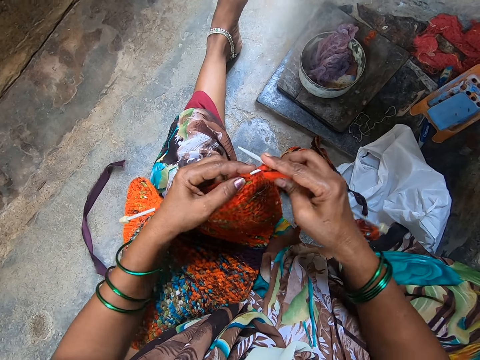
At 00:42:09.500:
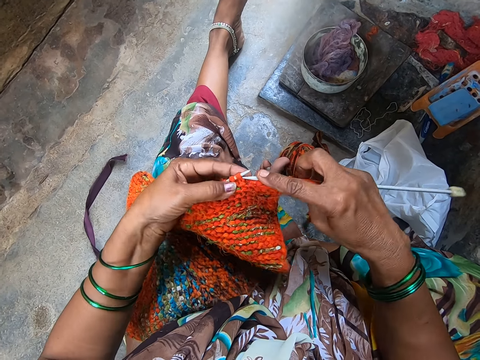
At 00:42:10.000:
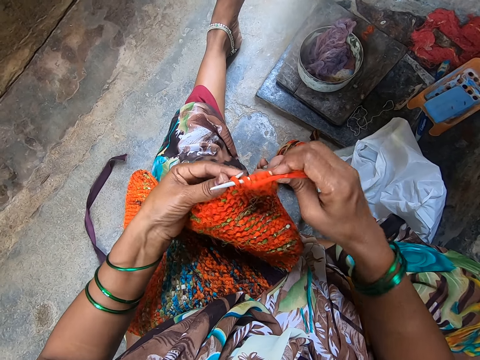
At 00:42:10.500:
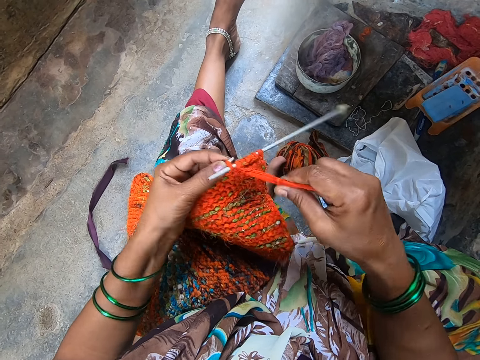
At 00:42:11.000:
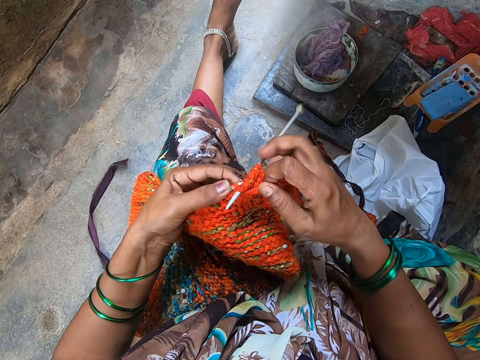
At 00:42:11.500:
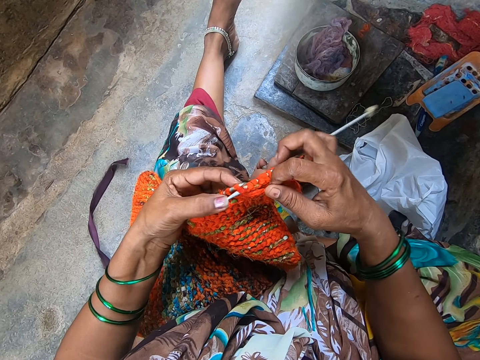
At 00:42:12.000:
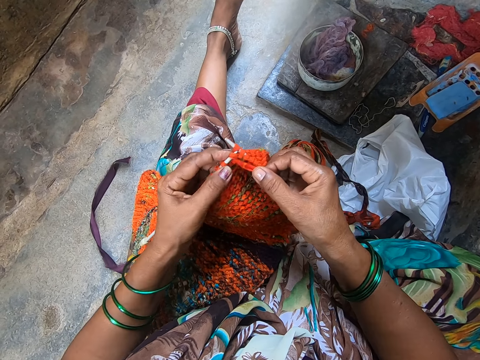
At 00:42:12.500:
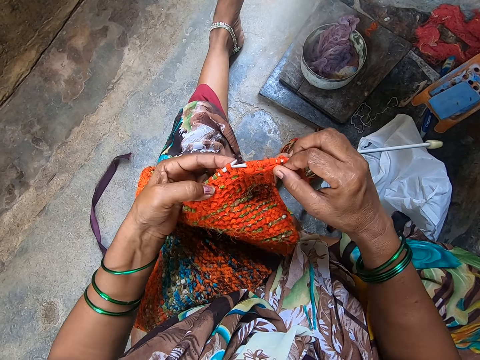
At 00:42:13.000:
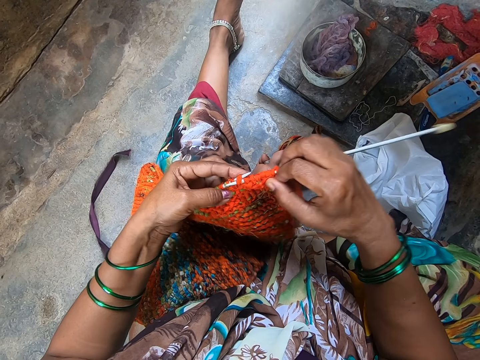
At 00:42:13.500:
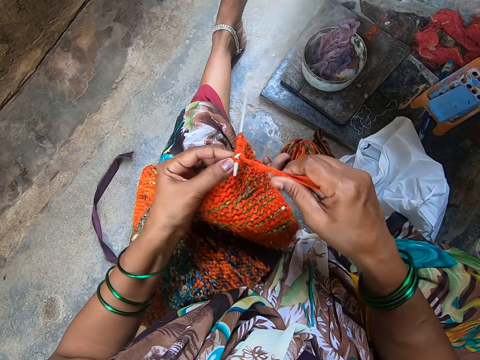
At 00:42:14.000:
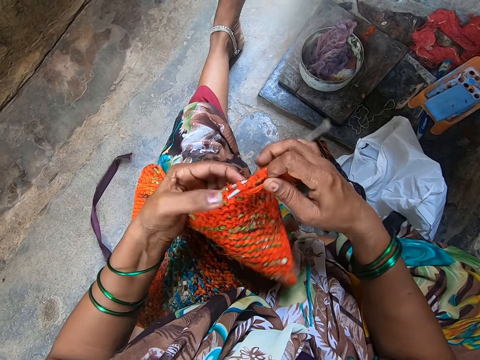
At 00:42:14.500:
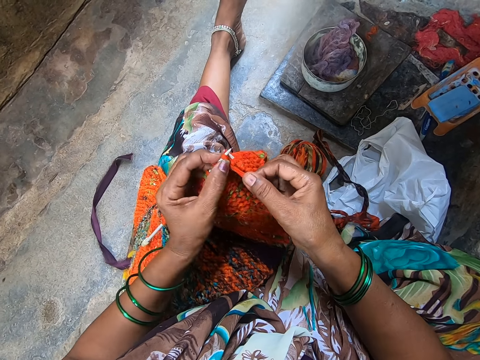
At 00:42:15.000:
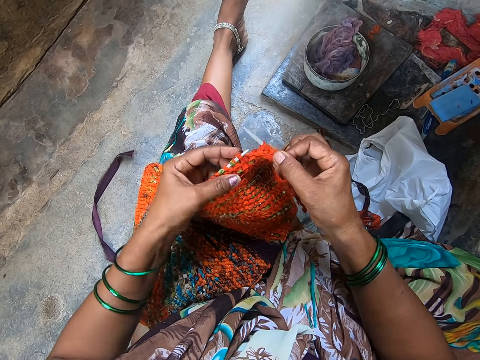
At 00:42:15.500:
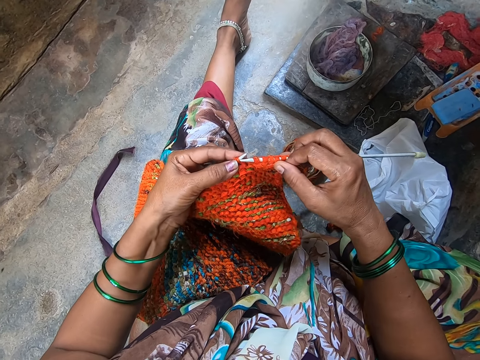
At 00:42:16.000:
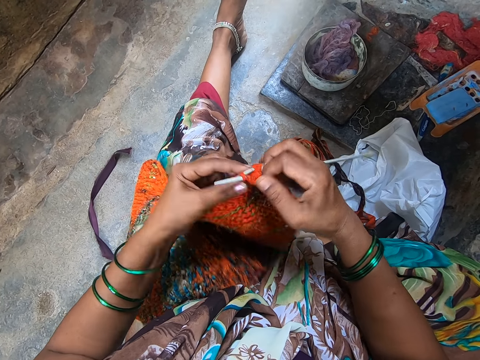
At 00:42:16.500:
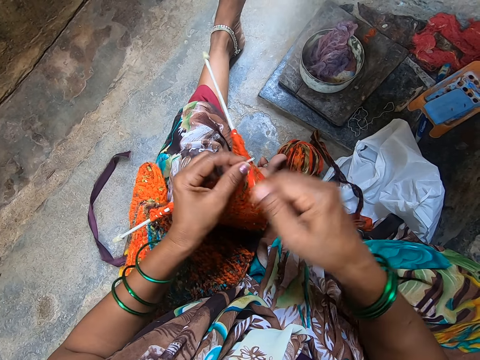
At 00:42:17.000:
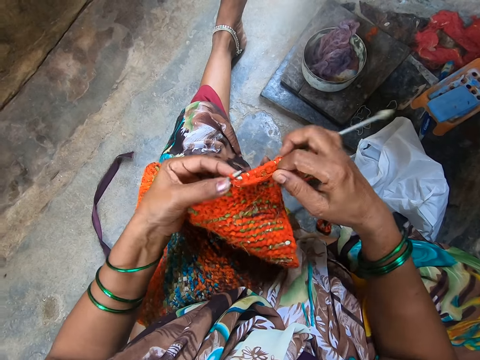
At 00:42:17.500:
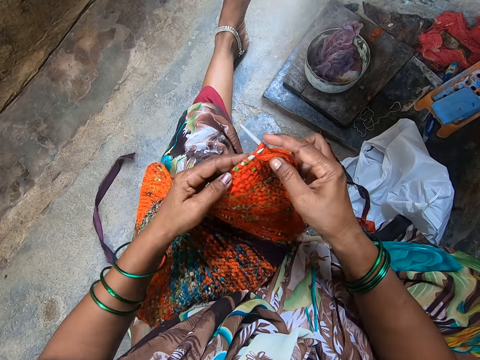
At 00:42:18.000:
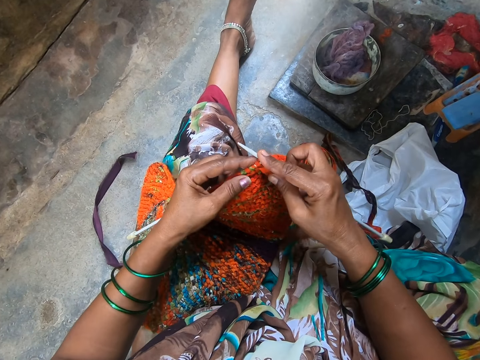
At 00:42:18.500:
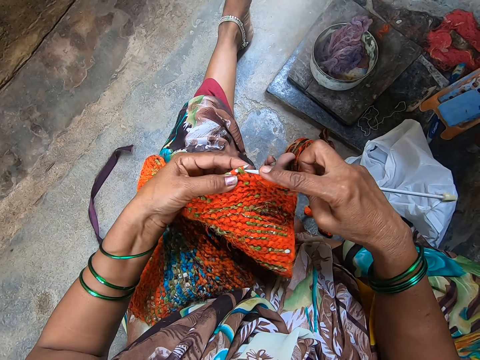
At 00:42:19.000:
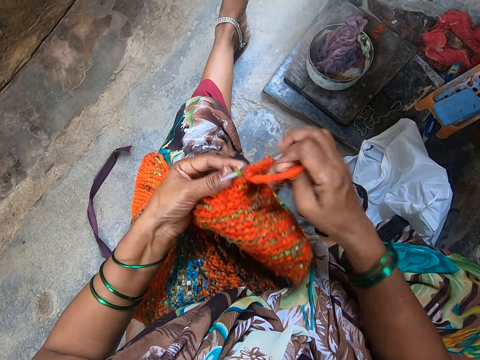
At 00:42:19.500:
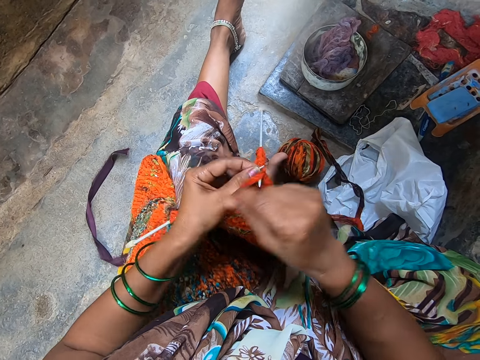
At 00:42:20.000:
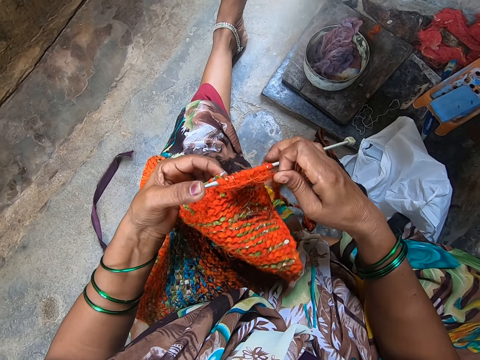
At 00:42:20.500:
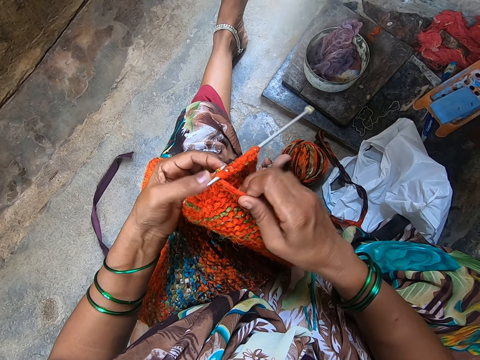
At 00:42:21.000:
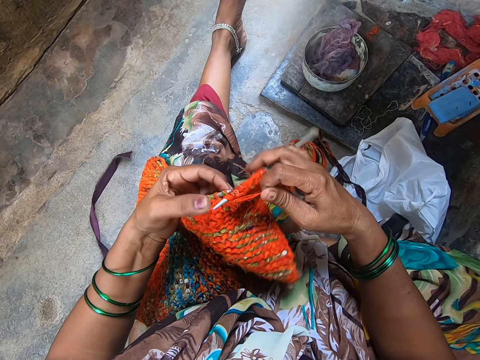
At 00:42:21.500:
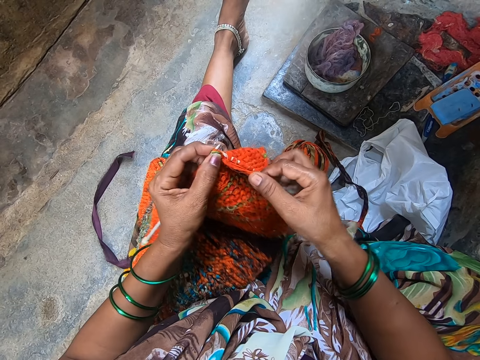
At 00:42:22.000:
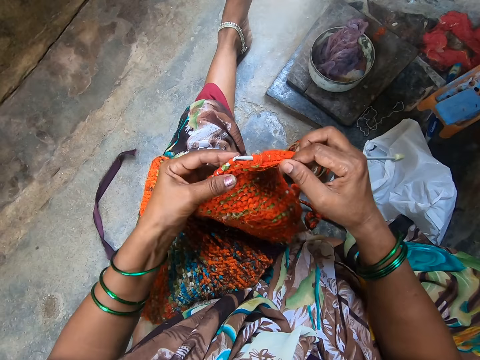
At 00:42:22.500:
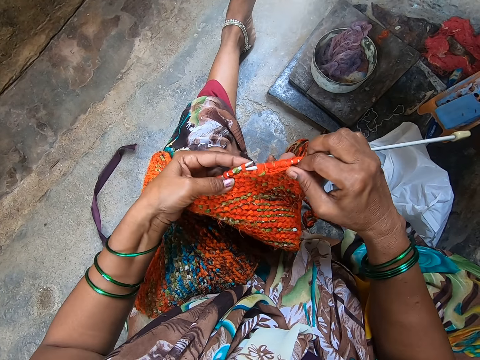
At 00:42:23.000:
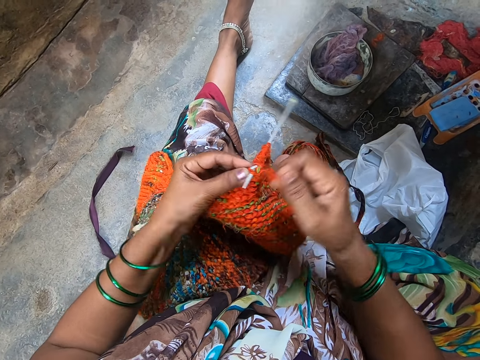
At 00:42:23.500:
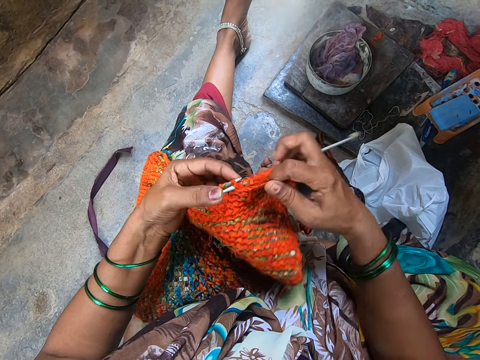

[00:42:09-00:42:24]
The camera wearer pulls the fabric on the knitting needle. They knit the fabric.

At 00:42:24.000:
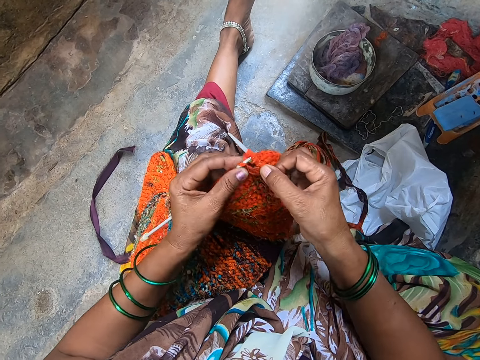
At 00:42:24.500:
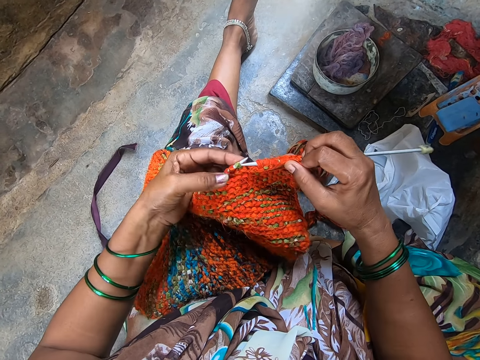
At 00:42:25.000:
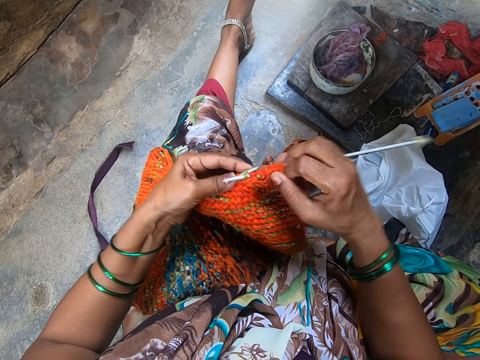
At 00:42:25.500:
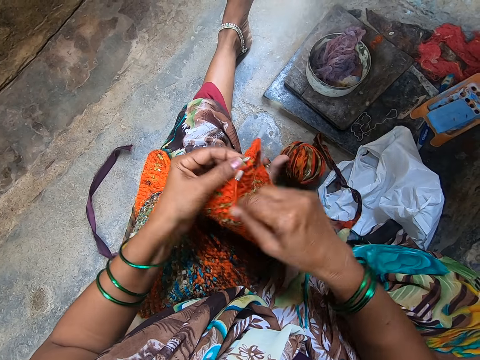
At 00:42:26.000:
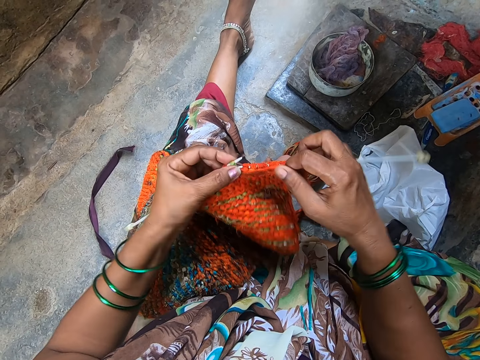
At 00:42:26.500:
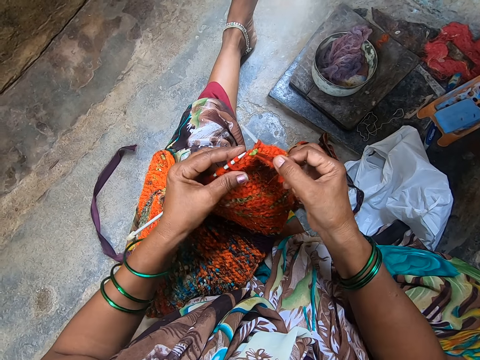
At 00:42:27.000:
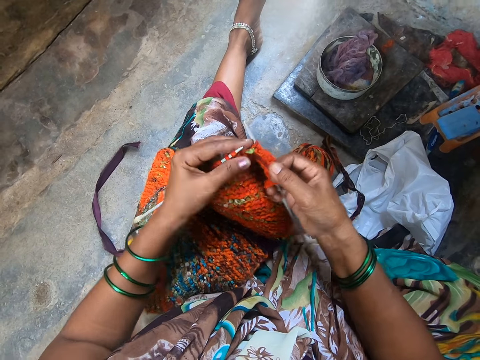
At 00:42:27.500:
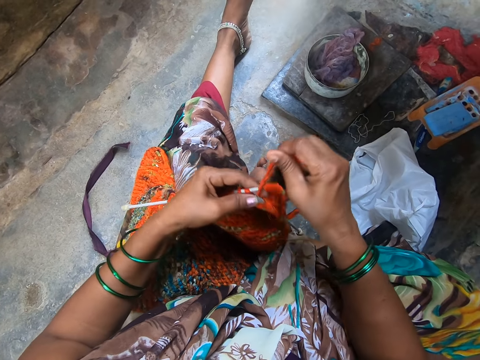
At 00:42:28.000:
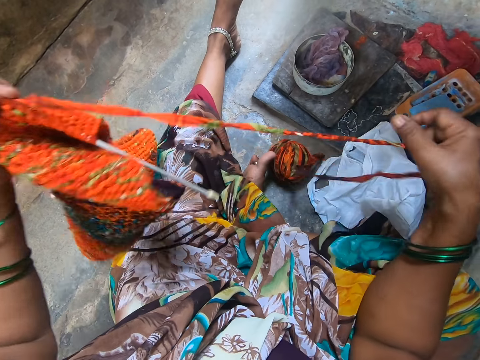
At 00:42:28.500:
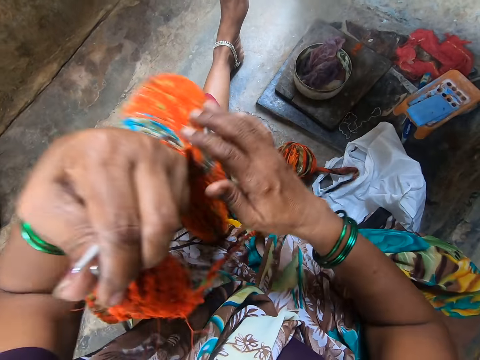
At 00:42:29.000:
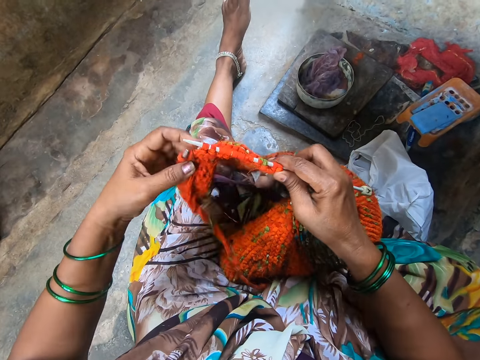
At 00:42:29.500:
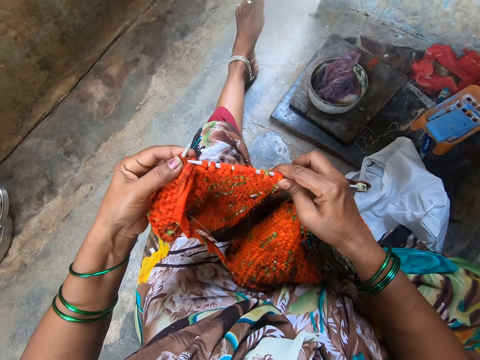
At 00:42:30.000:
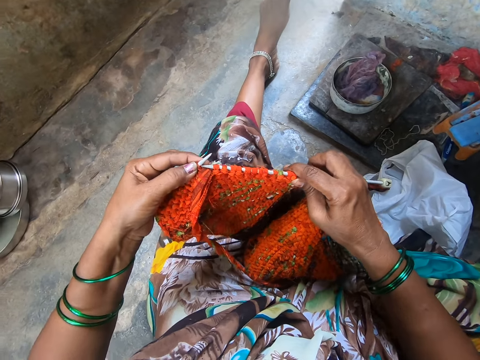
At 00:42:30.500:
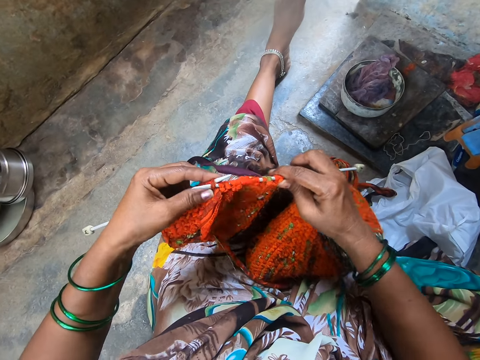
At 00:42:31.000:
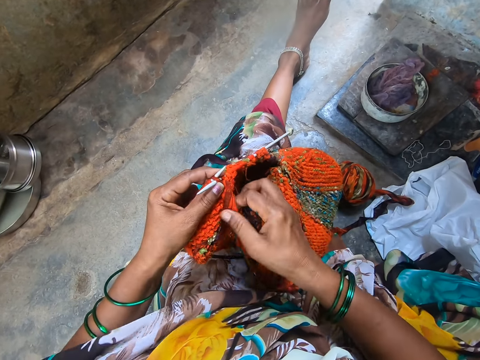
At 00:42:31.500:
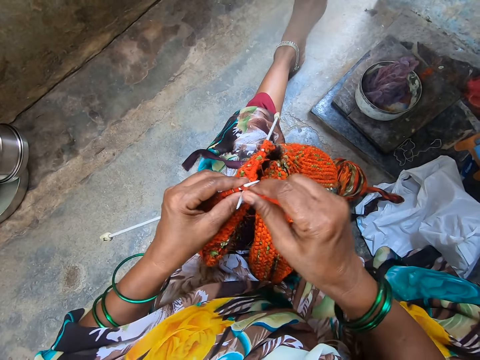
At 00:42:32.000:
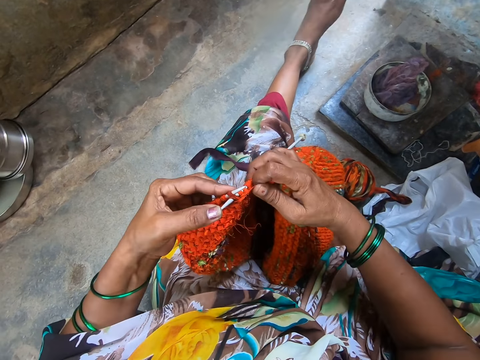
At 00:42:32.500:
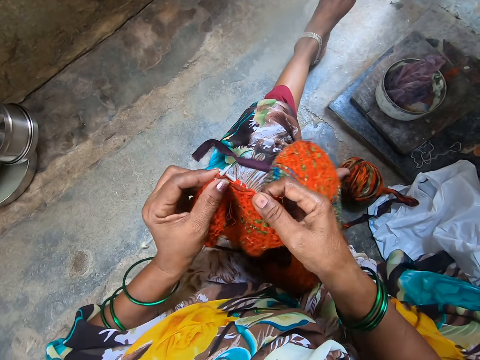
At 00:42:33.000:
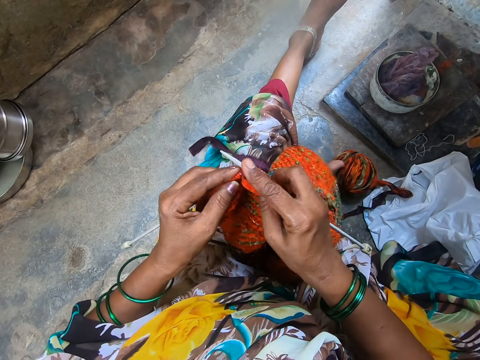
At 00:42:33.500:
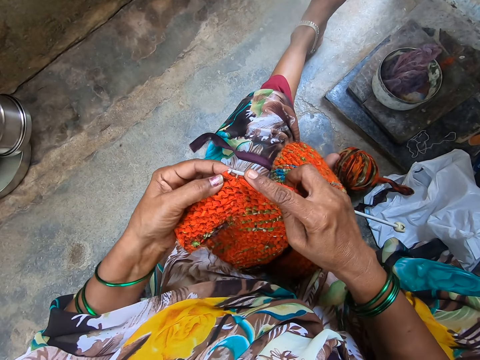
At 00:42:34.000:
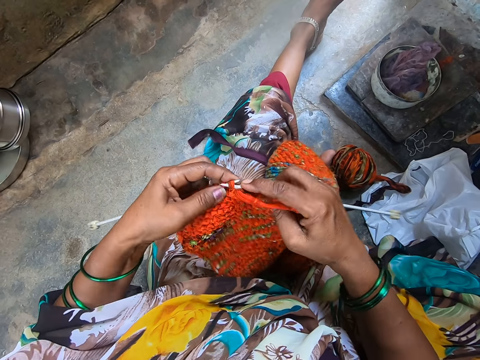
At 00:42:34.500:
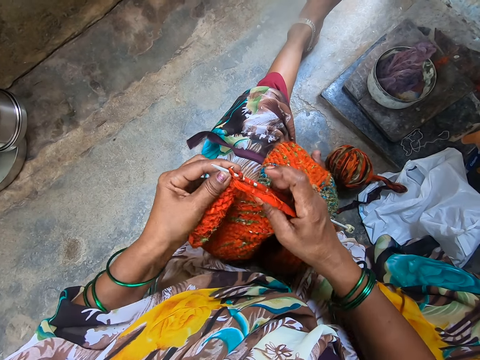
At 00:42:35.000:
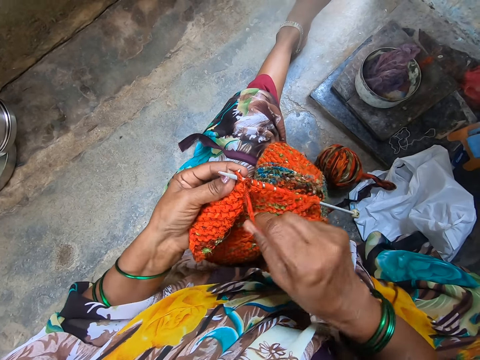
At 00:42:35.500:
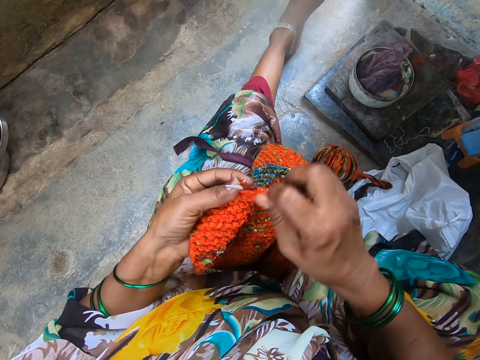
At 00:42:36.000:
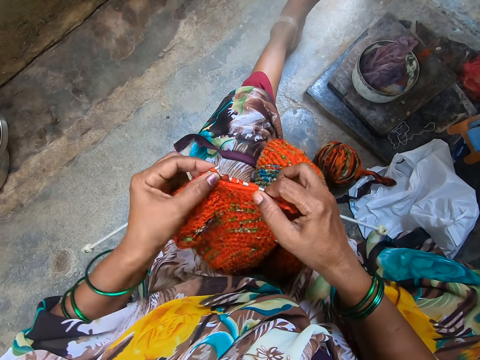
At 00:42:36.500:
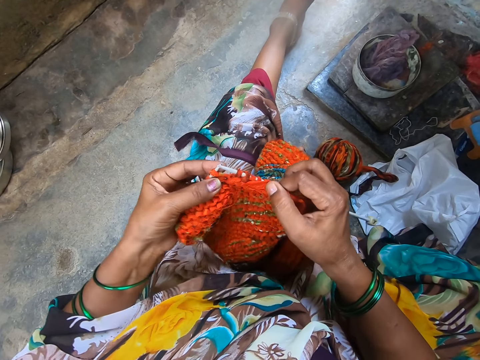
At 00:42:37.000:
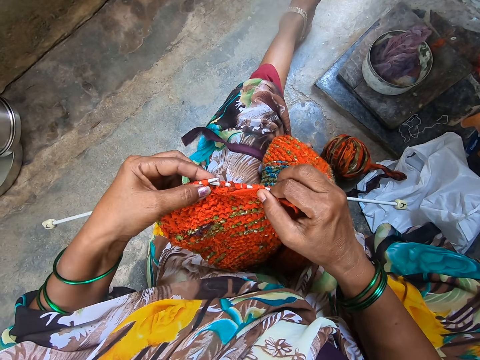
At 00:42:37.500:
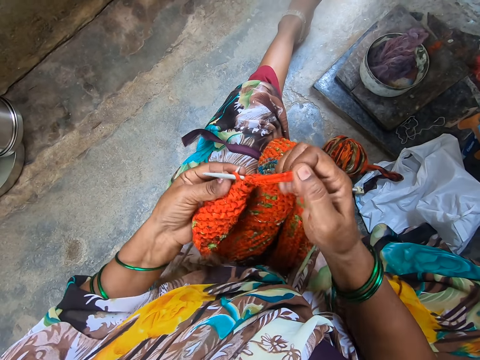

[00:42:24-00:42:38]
The camera wearer stretches the yarn with her hand. She straightens the thread and turns the fabric. She crochets the yarn with the crochet hook.
